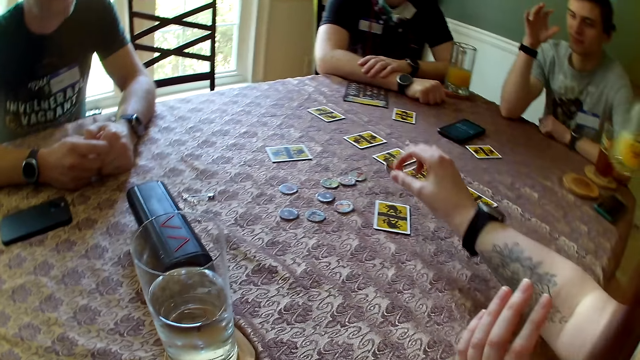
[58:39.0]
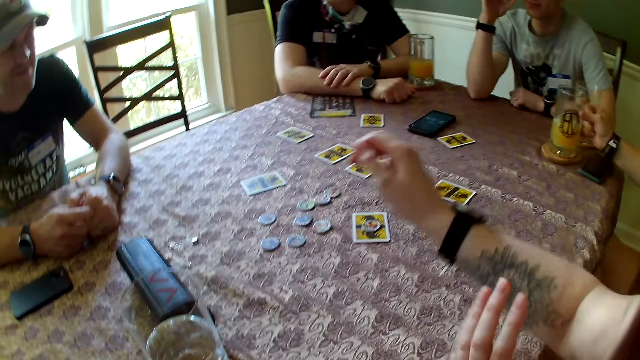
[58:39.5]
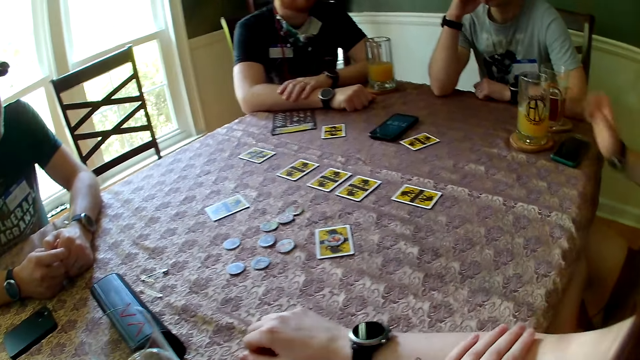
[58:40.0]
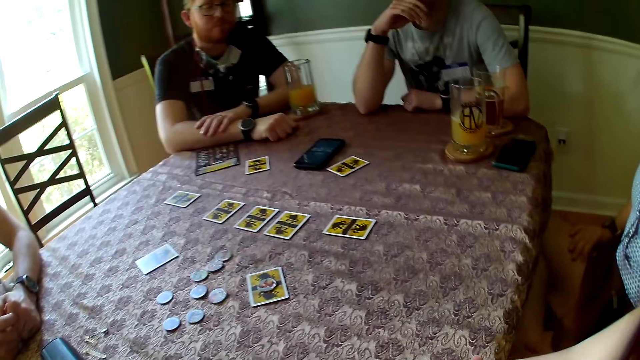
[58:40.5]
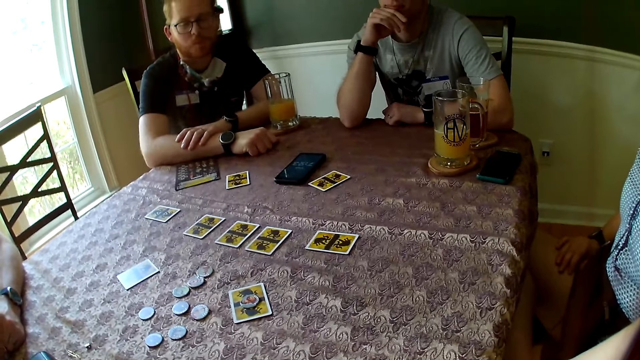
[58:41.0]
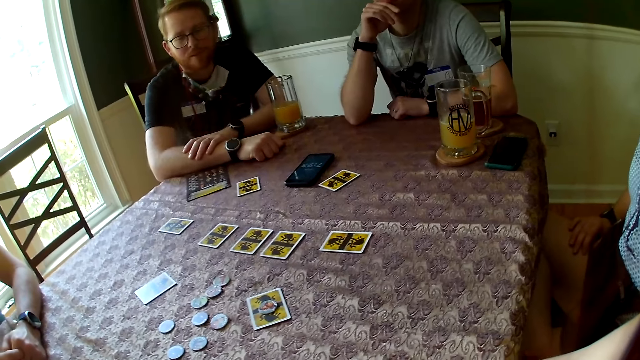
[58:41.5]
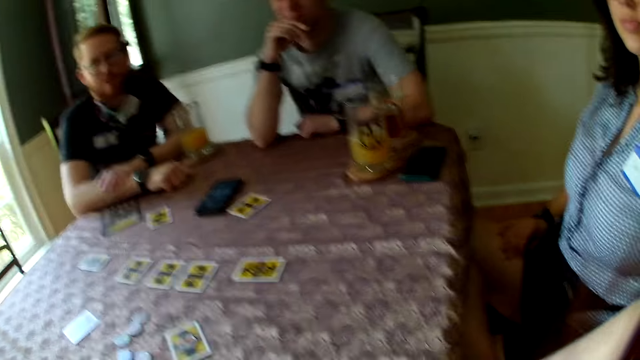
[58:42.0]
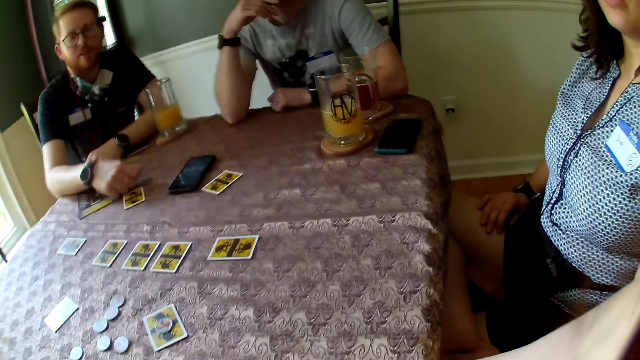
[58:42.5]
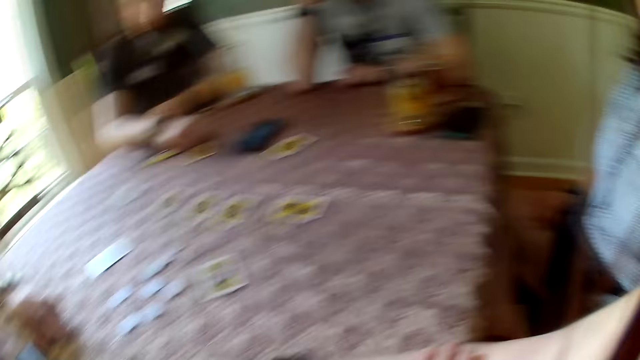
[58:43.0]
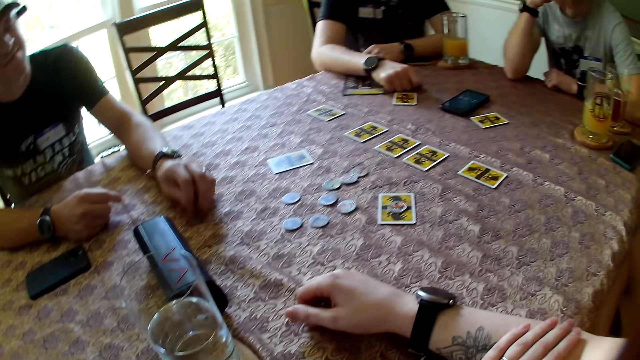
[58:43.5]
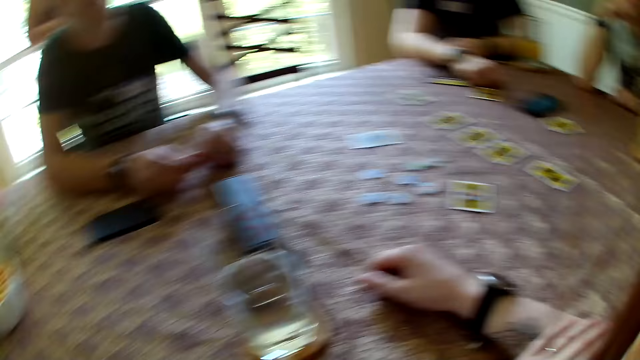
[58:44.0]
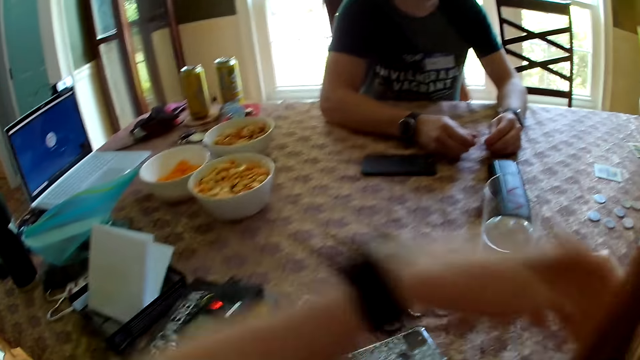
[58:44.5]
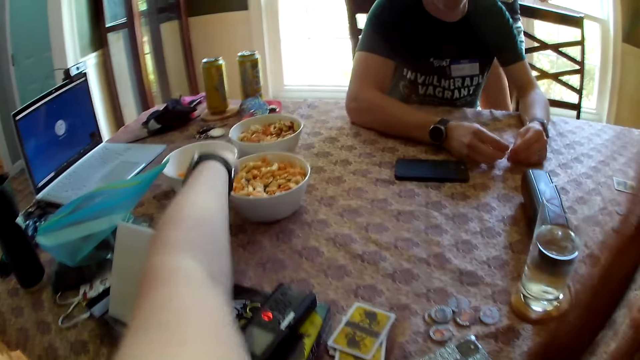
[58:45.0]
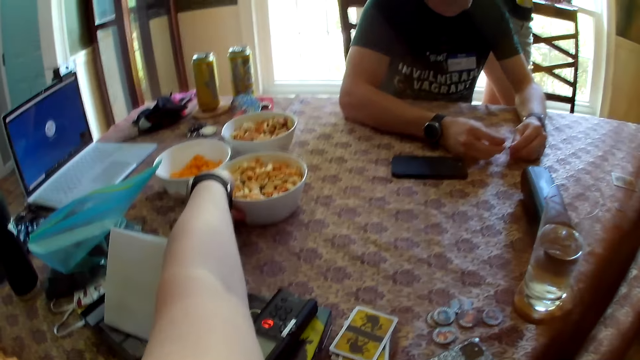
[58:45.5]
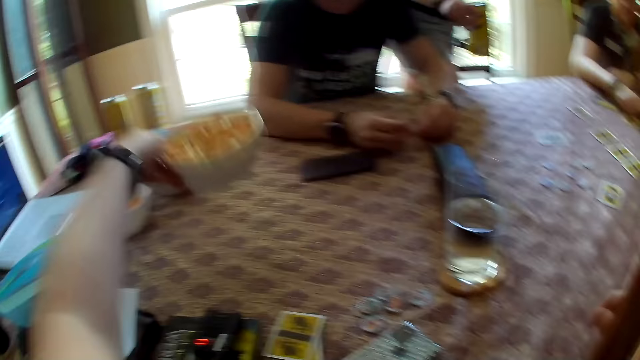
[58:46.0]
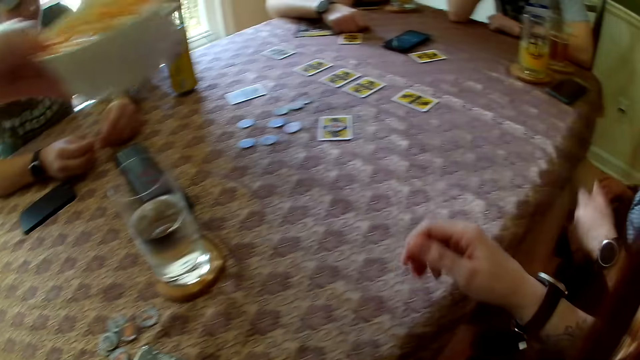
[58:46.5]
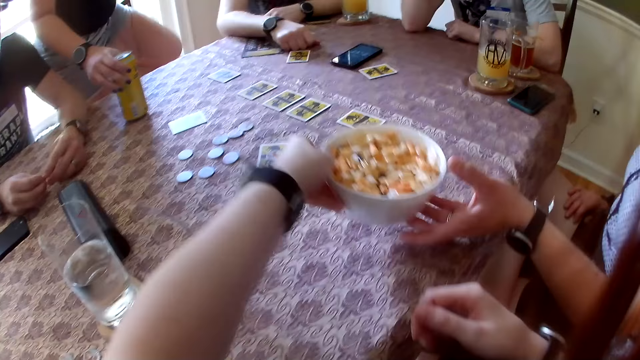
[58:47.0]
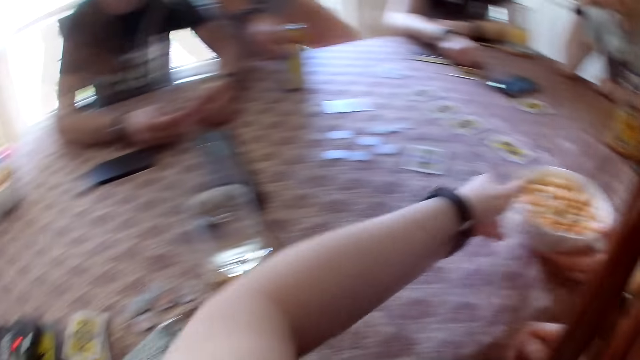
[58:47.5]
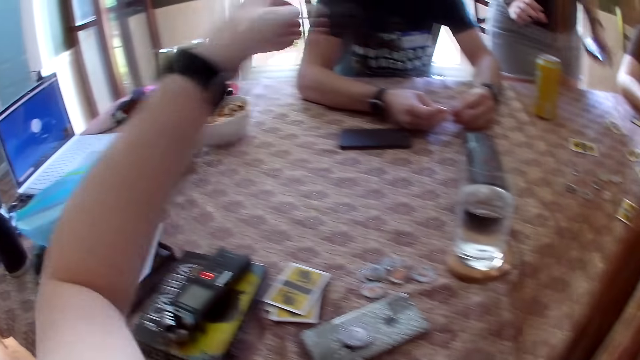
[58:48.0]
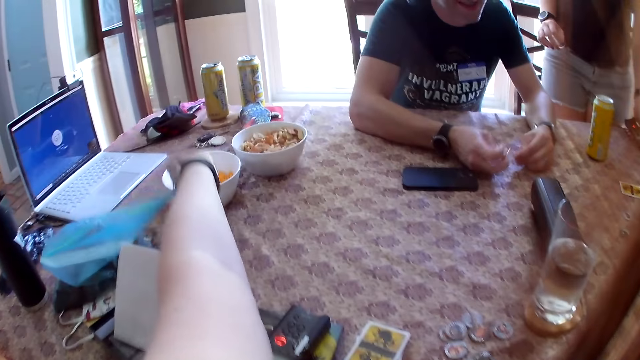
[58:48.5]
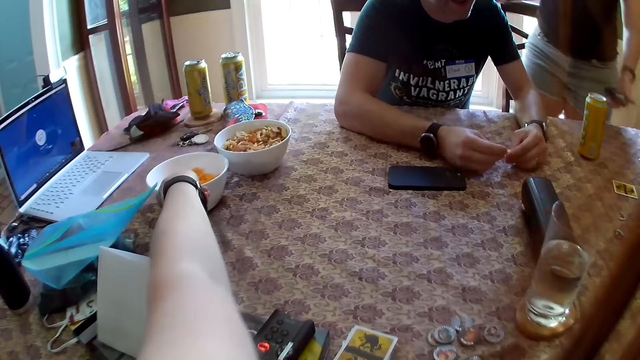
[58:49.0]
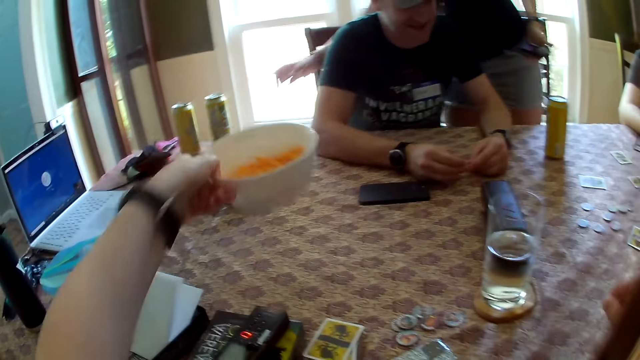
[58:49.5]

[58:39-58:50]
The camera wearer puts the token in her right hand on the card on the table. The woman lowers the cup of juice on the table. The woman converses with the camera wearer. Another woman walks back into the dining room. The camera wearer picks up the cookie bowl on the table with her left hand. A third woman places a can of beer on the table with her right hand. The camera wearer hands a bowl of fries to a person. She picks up a bowl of cheese puff from the table with her left hand. The third woman holds a phone in her left hand.

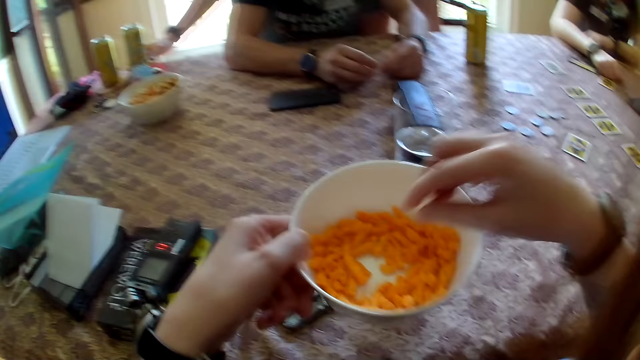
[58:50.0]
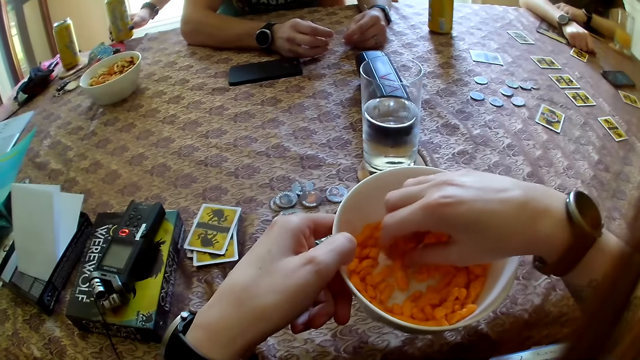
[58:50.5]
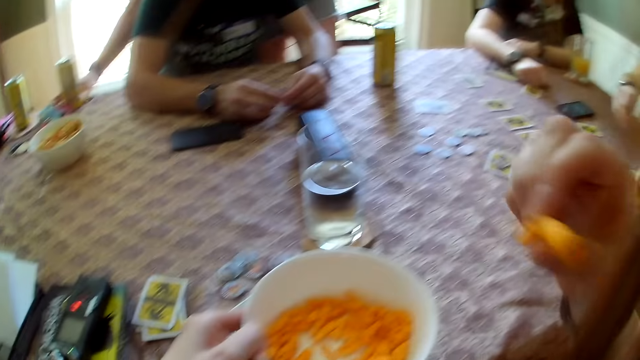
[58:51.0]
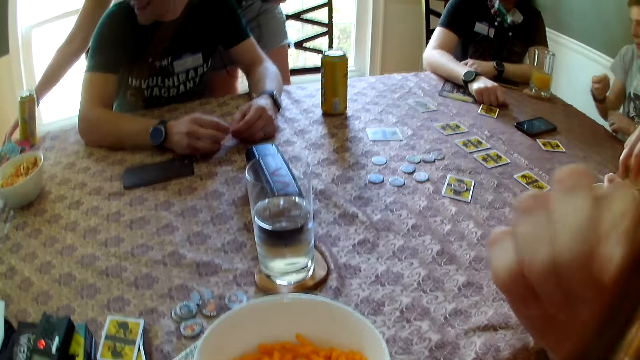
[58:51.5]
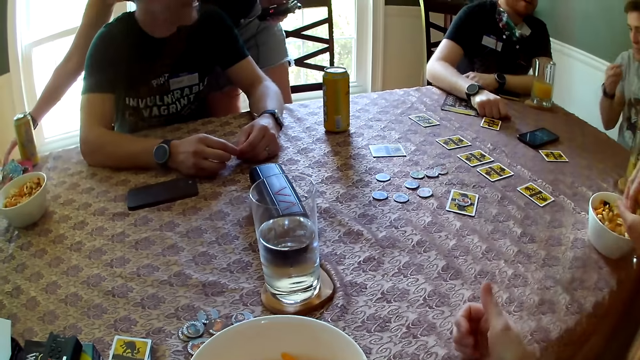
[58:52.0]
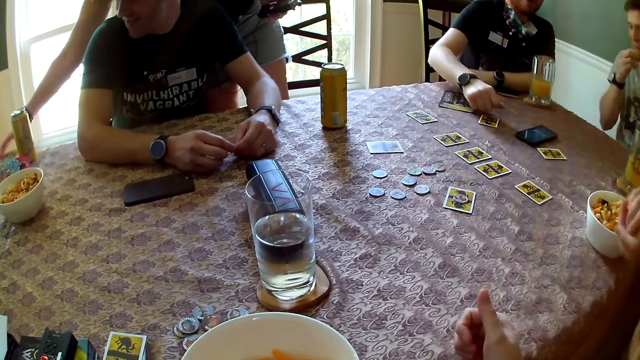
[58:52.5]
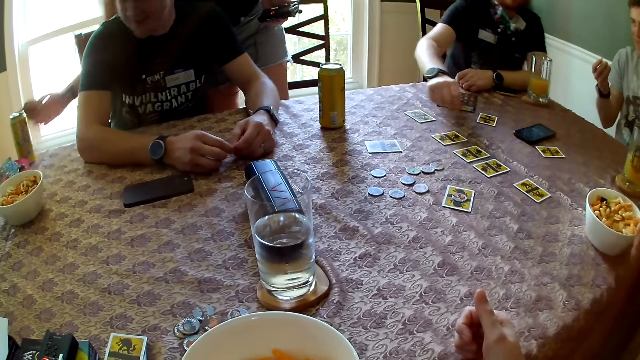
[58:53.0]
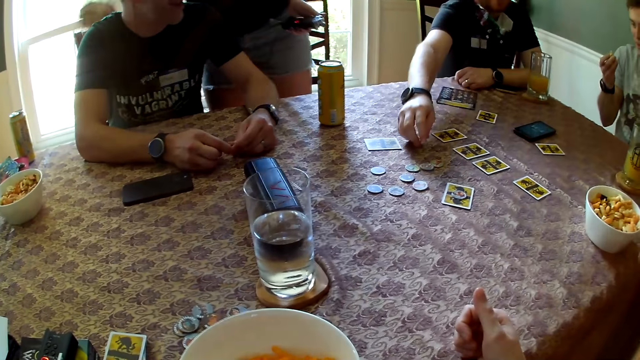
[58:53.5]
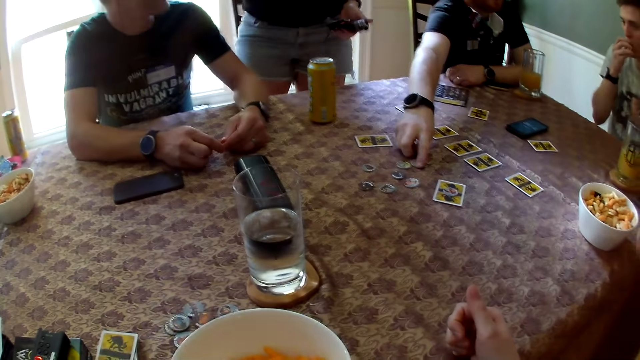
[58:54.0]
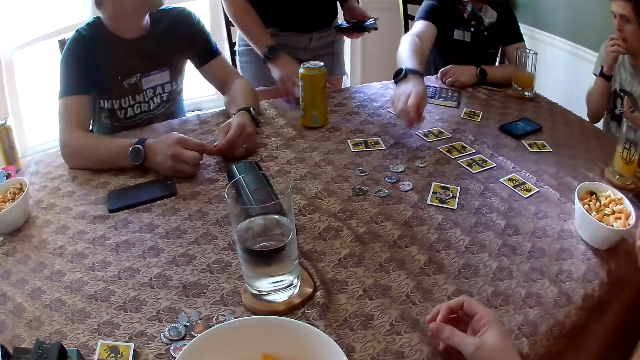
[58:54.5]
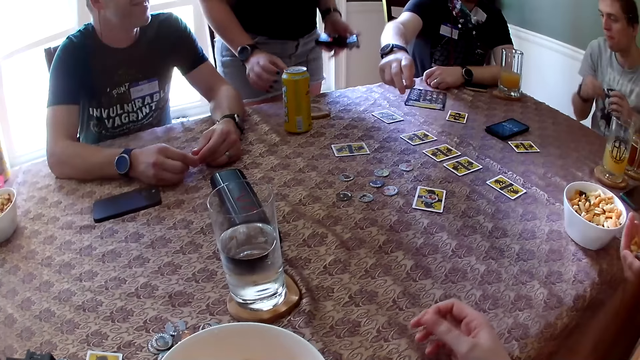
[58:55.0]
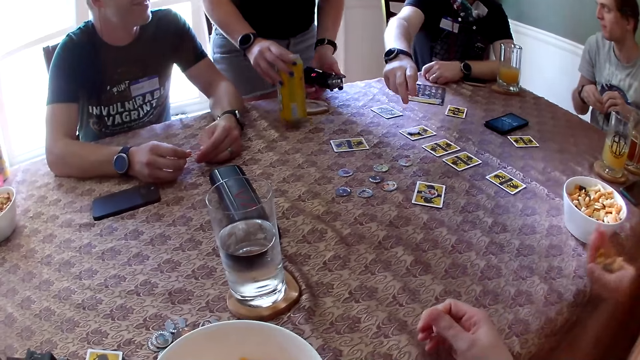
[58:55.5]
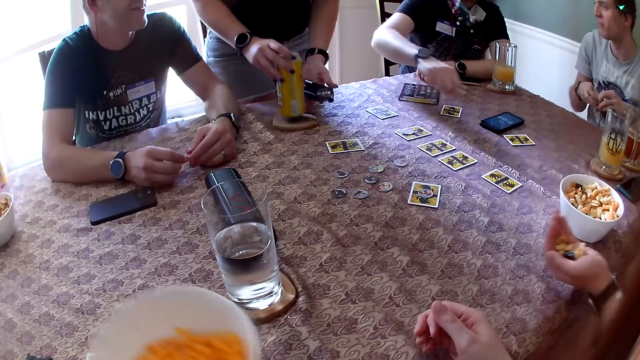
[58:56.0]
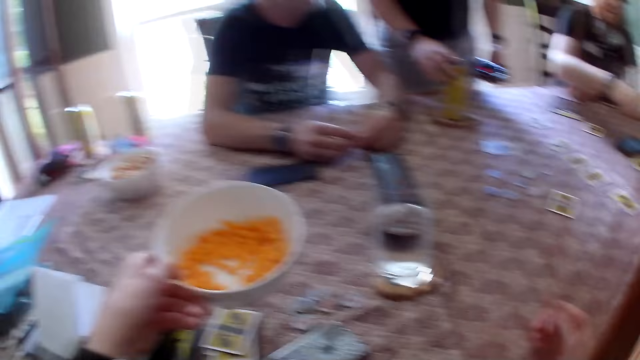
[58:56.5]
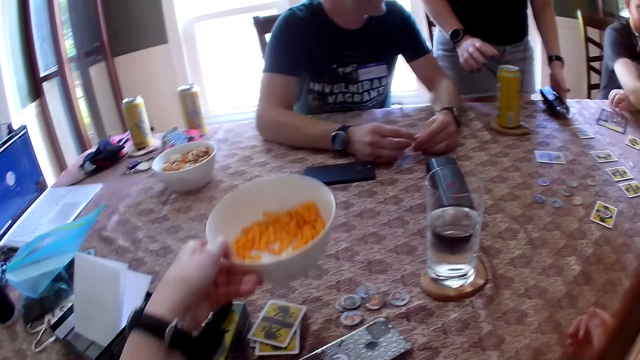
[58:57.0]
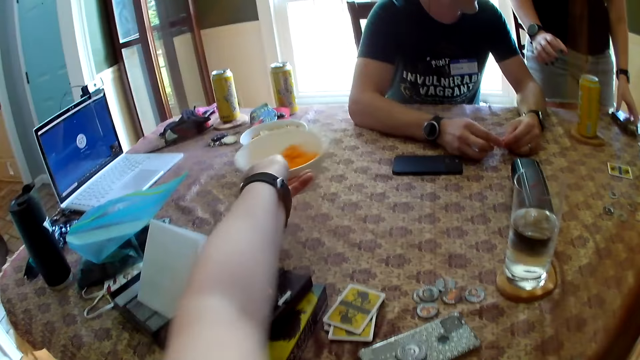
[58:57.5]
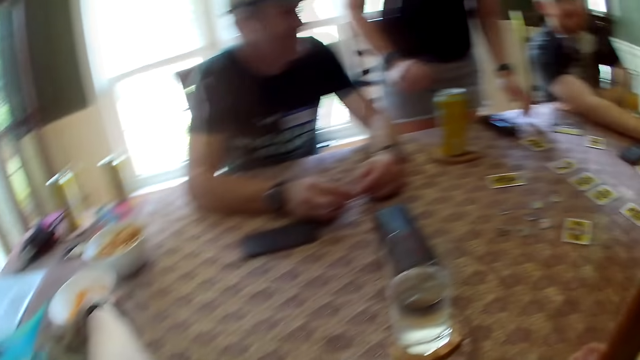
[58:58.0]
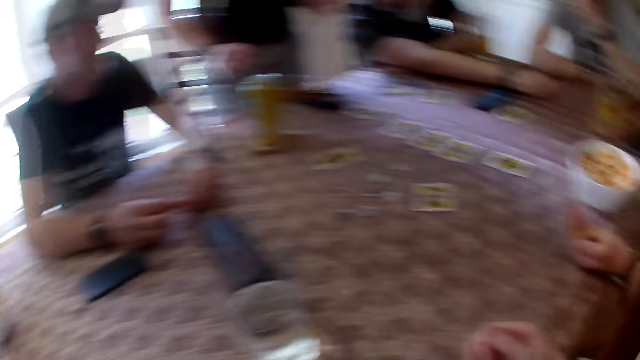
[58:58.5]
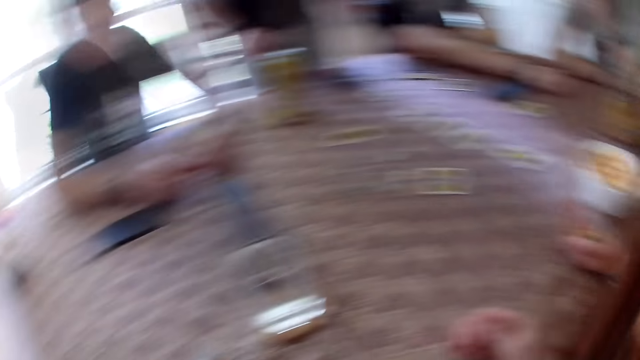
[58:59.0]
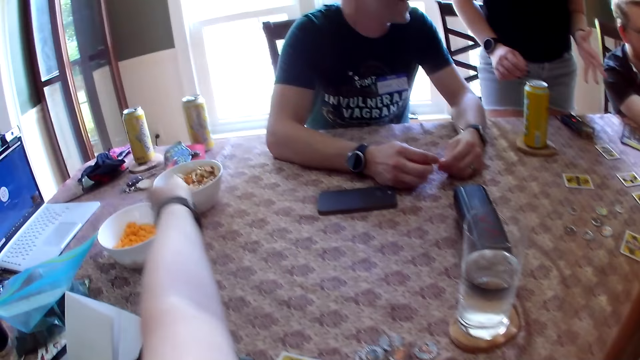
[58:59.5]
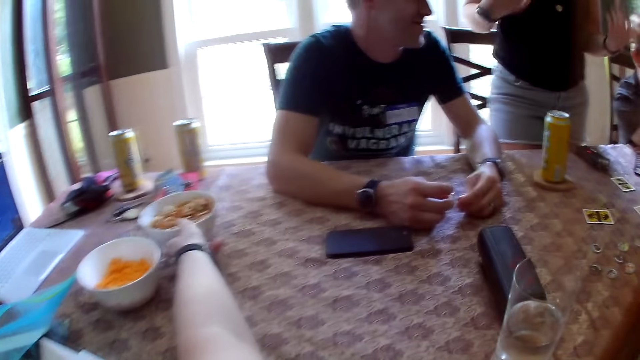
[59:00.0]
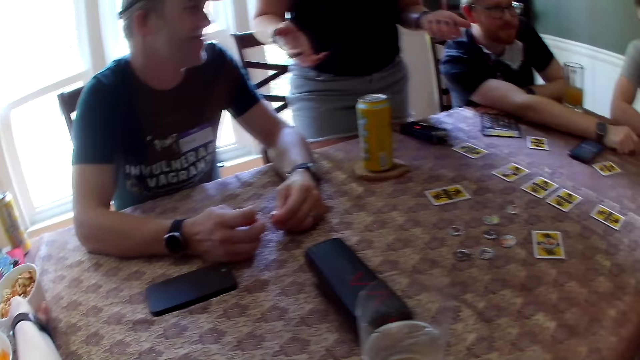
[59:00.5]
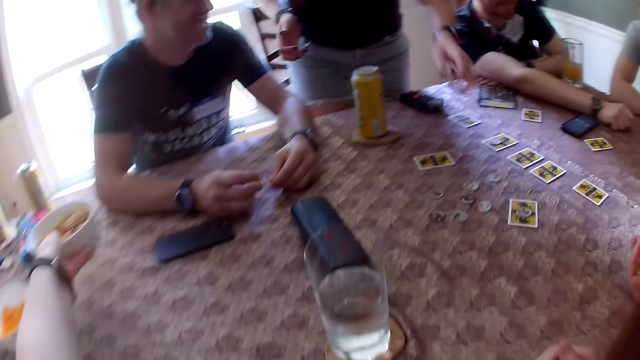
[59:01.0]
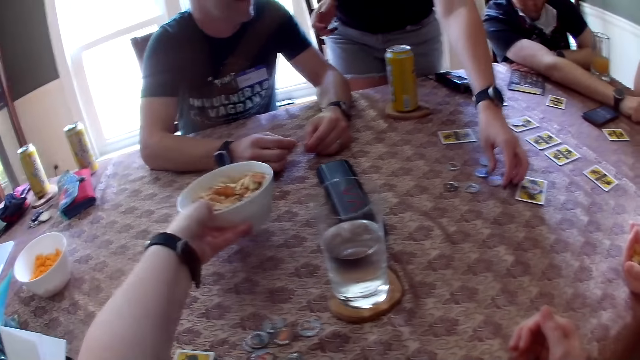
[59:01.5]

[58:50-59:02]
The woman moves the can of beer on the table with her right hand. The camera wearer eats the cheese puff from the bowl of cheese puff with her right hand. The woman picks up a bottle of juice on the table. The camera wearer picks fries in the bowl. The woman picks up a drink coaster from the table with her right hand. A man eats the cookie in his right hand. Another man picks up a game token from the table with his right hand. The woman drops the drink coaster on the table with her right hand. The other man drops the game token on a card on the table with his right hand. The woman picks up the can of beer from the table with her right hand, adjusts the drink coaster on the table with her left hand, and places the can of beer on the drink coaster with her right hand. The woman places the phone on the table with her left hand. The camera wearer drops the bowl of cheese puff on the table with her left hand. The woman interacts with the camera wearer and a group of people. The camera wearer picks up a bowl of nuts from the table with her left hand. The woman picks up a game token from the table with her left hand. The camera wearer drops the bowl of nuts on the table with her left hand.
